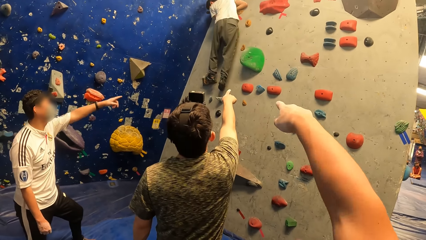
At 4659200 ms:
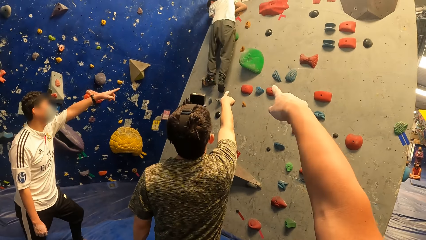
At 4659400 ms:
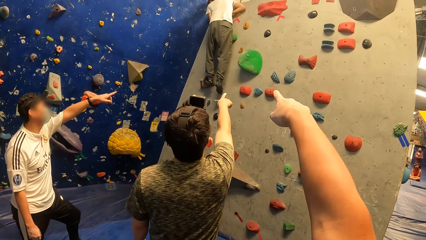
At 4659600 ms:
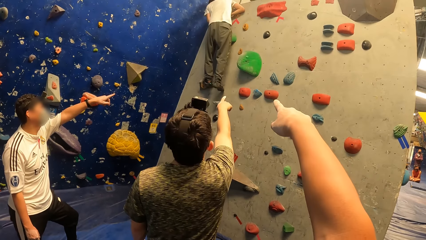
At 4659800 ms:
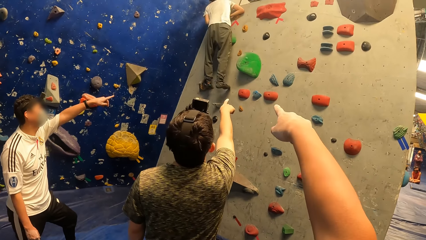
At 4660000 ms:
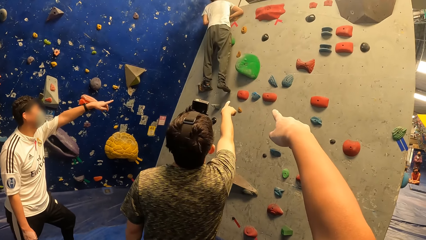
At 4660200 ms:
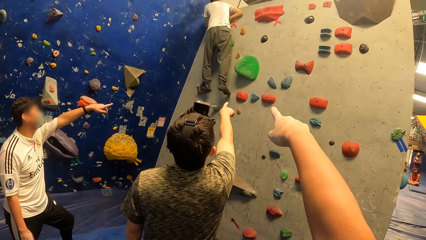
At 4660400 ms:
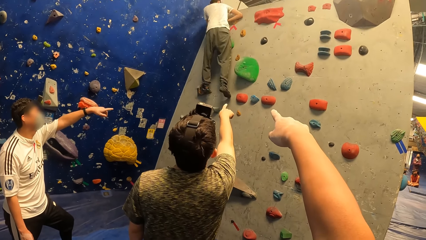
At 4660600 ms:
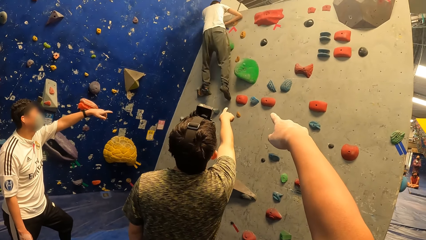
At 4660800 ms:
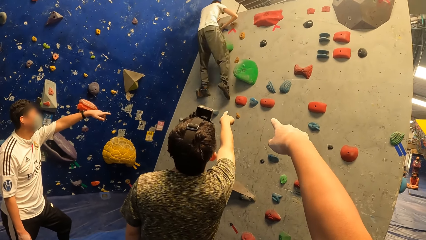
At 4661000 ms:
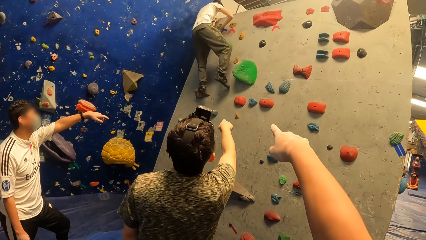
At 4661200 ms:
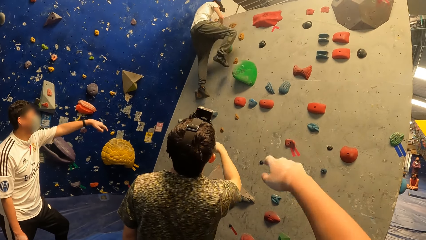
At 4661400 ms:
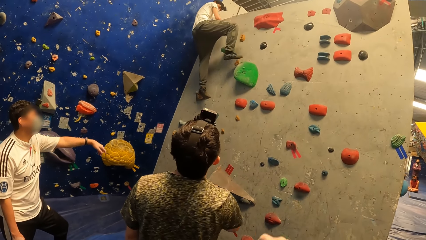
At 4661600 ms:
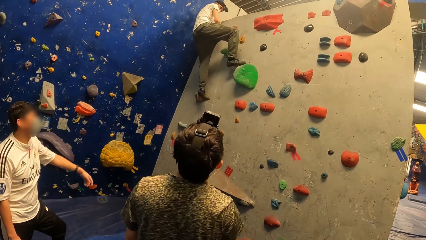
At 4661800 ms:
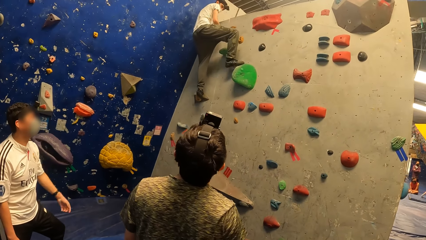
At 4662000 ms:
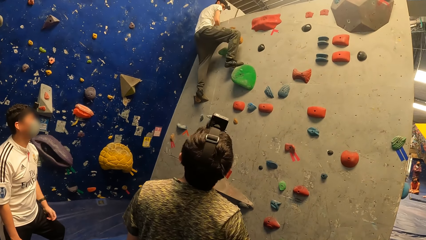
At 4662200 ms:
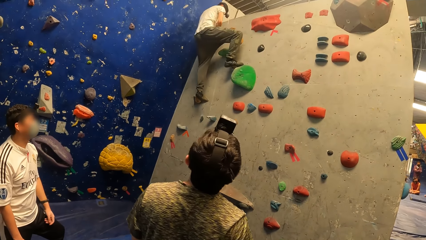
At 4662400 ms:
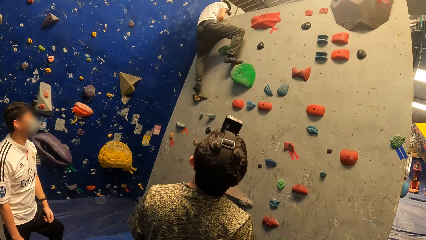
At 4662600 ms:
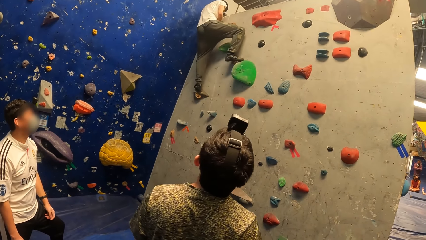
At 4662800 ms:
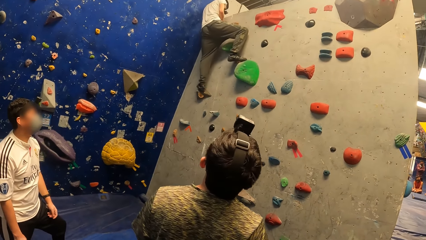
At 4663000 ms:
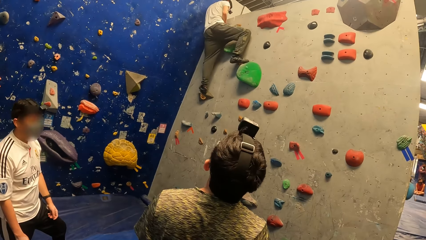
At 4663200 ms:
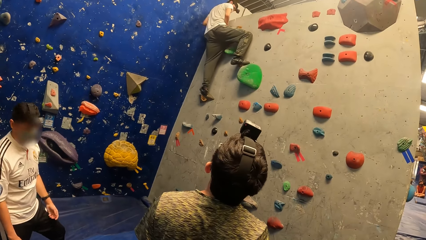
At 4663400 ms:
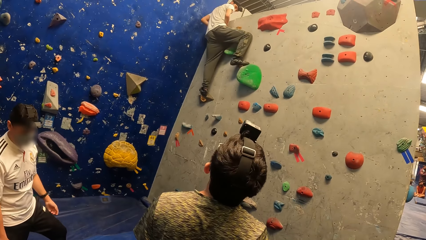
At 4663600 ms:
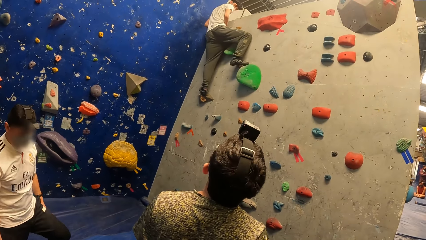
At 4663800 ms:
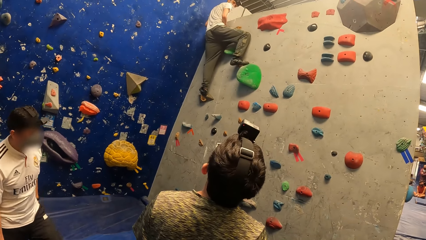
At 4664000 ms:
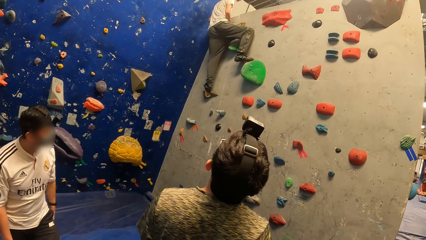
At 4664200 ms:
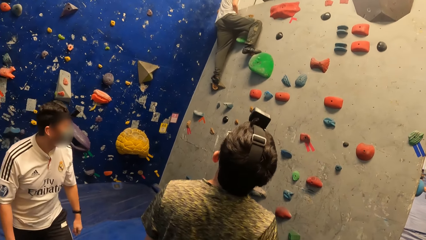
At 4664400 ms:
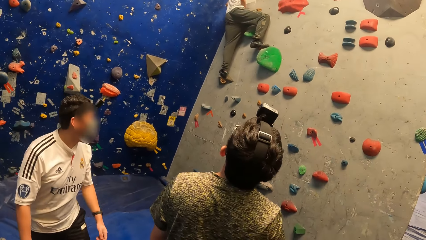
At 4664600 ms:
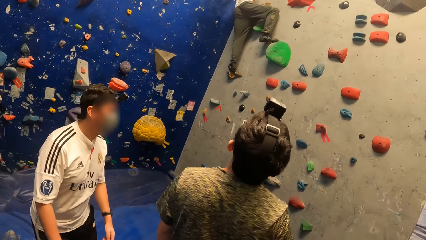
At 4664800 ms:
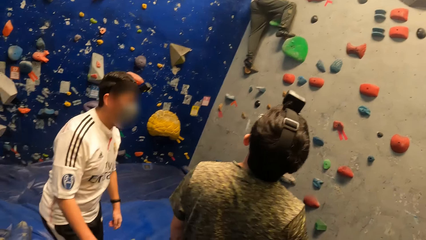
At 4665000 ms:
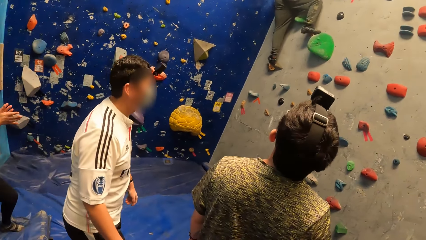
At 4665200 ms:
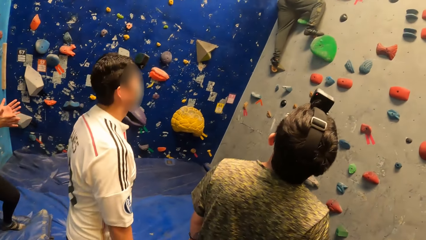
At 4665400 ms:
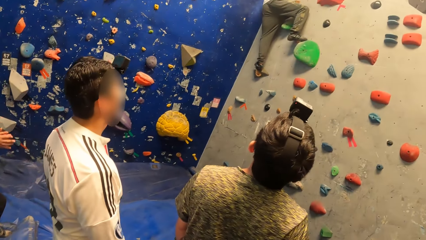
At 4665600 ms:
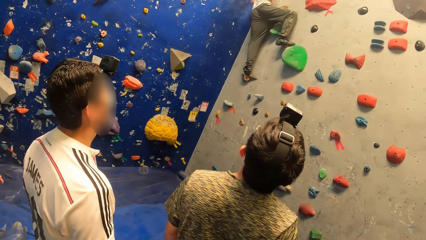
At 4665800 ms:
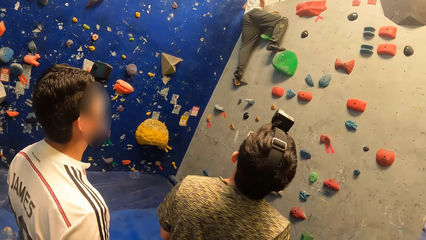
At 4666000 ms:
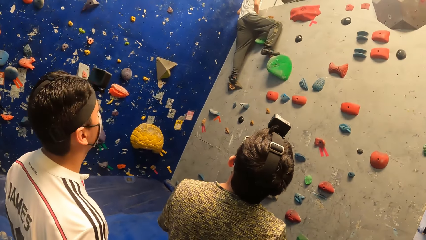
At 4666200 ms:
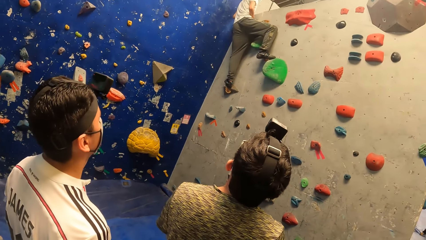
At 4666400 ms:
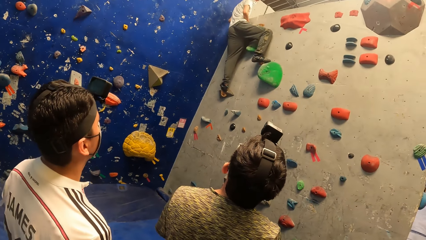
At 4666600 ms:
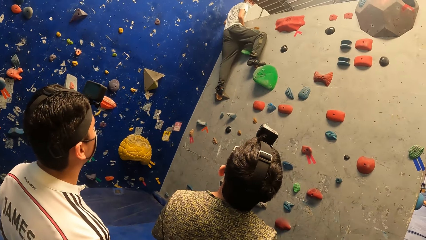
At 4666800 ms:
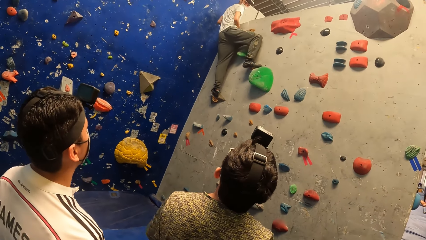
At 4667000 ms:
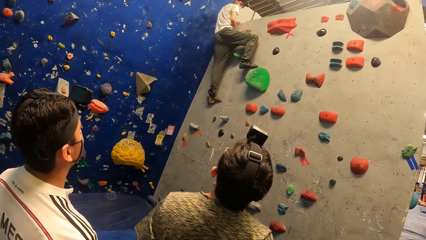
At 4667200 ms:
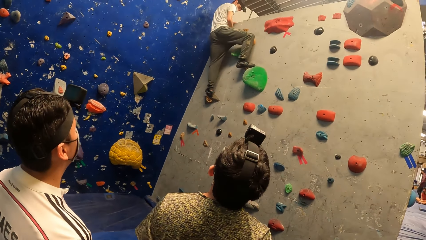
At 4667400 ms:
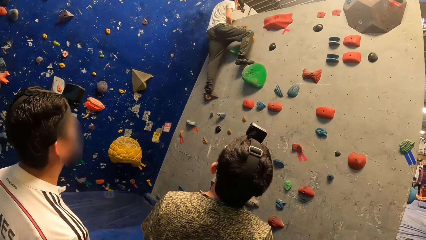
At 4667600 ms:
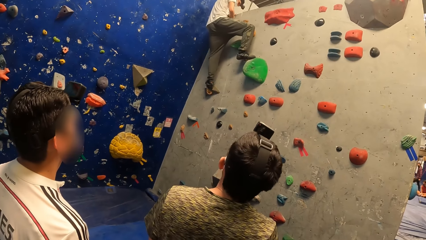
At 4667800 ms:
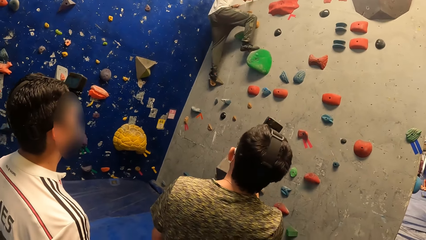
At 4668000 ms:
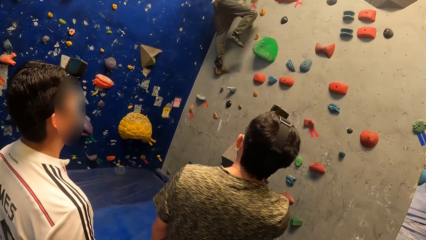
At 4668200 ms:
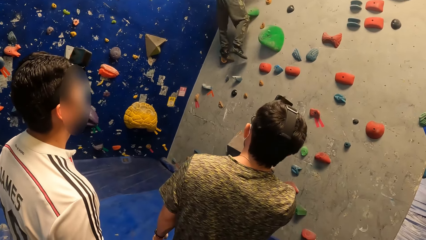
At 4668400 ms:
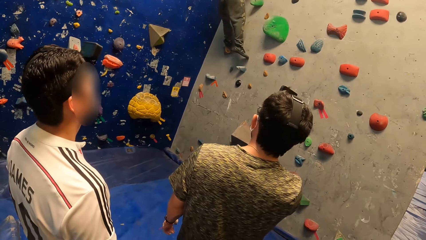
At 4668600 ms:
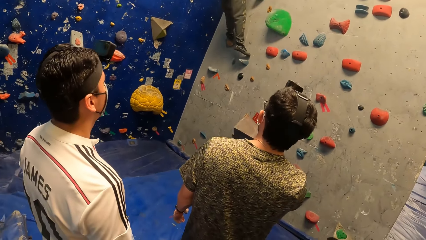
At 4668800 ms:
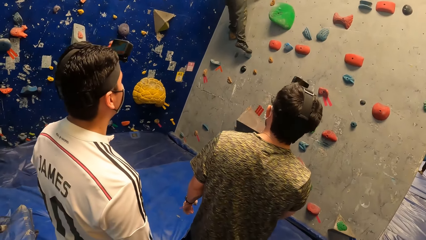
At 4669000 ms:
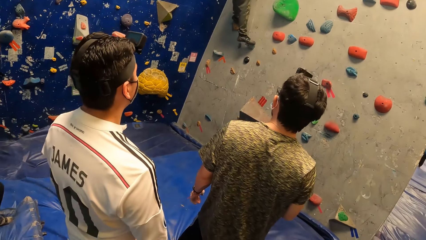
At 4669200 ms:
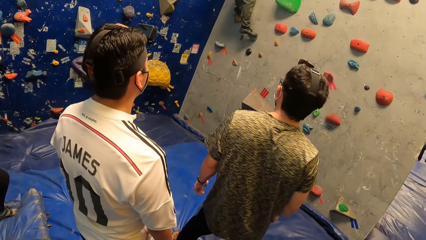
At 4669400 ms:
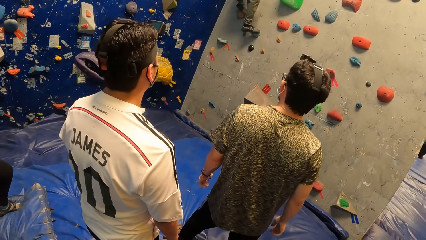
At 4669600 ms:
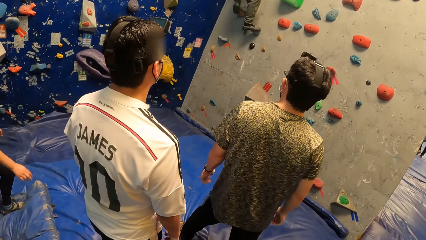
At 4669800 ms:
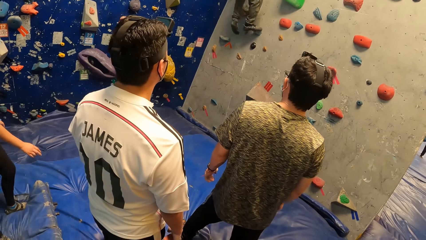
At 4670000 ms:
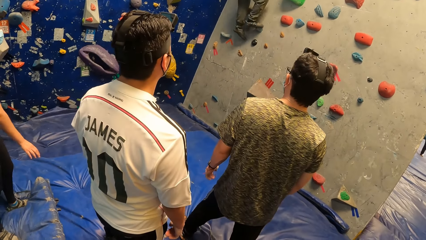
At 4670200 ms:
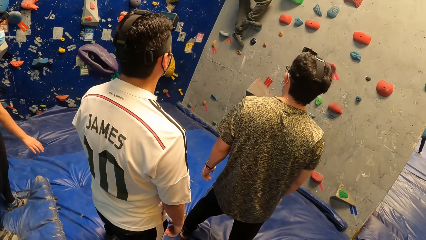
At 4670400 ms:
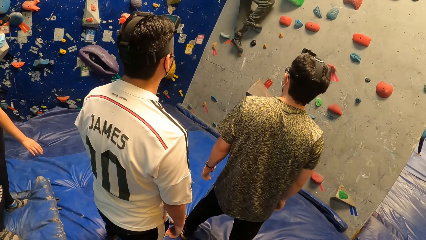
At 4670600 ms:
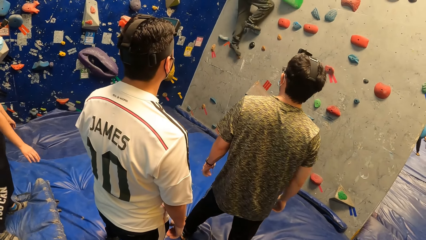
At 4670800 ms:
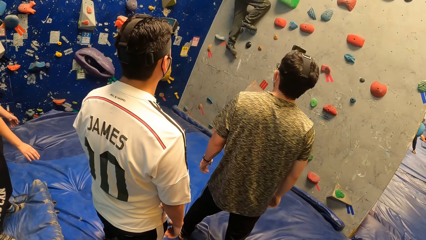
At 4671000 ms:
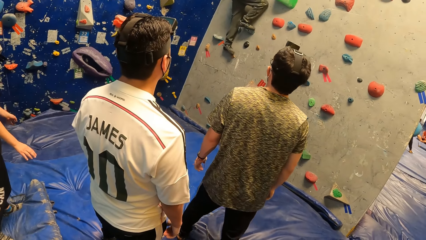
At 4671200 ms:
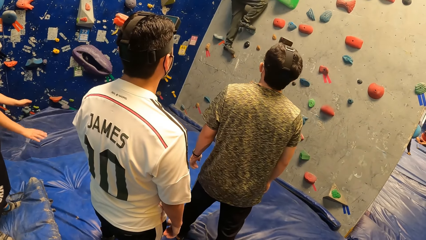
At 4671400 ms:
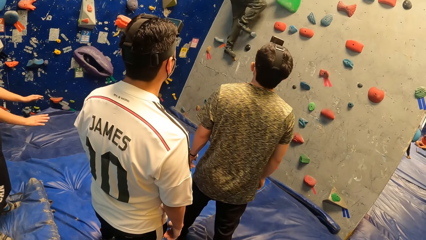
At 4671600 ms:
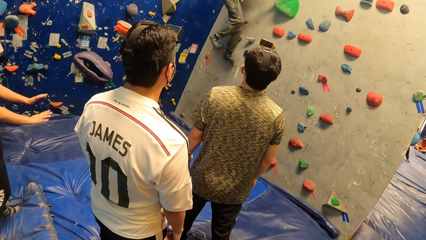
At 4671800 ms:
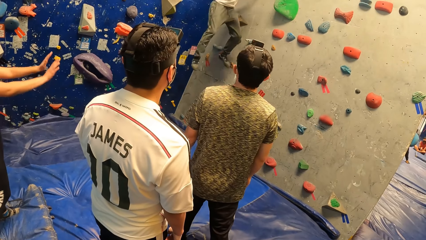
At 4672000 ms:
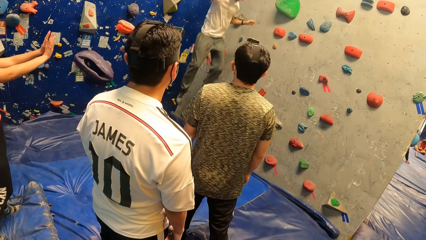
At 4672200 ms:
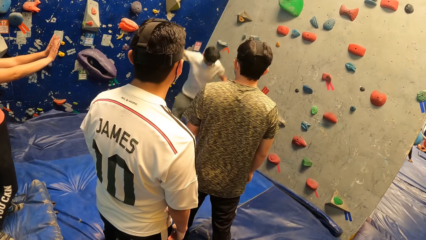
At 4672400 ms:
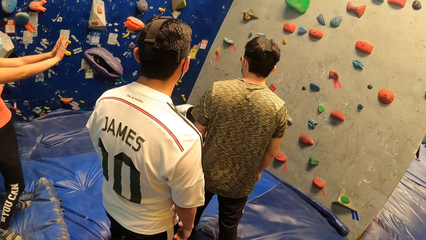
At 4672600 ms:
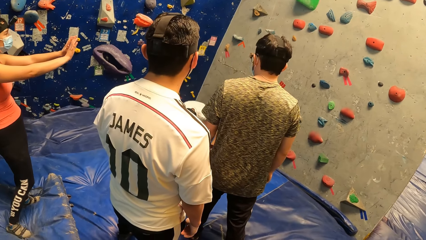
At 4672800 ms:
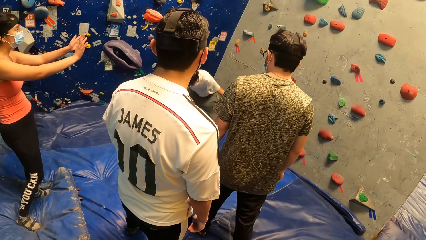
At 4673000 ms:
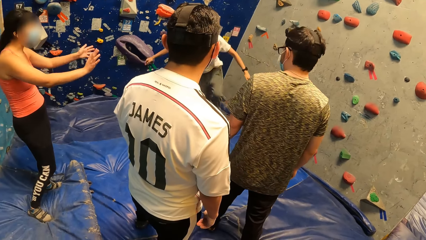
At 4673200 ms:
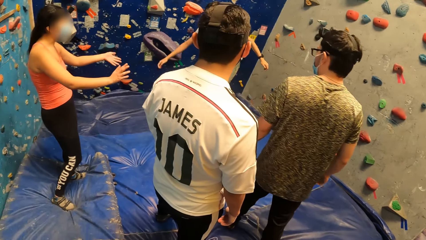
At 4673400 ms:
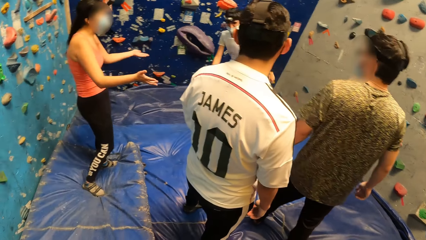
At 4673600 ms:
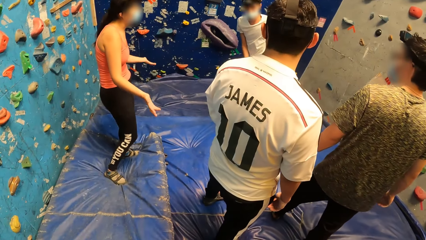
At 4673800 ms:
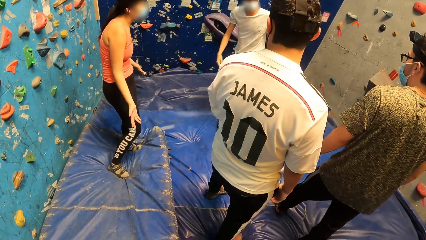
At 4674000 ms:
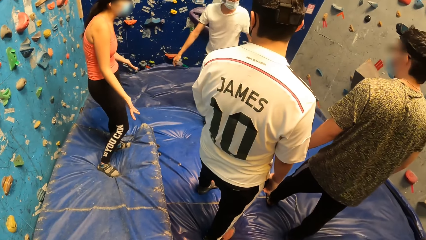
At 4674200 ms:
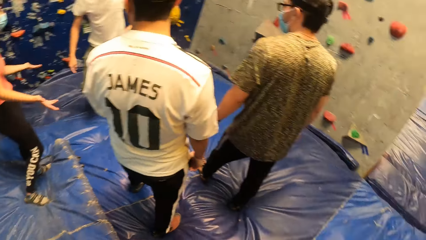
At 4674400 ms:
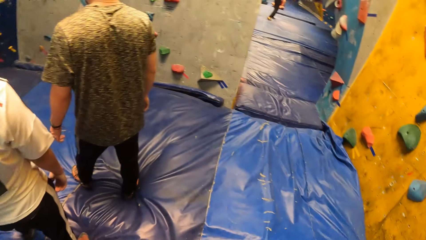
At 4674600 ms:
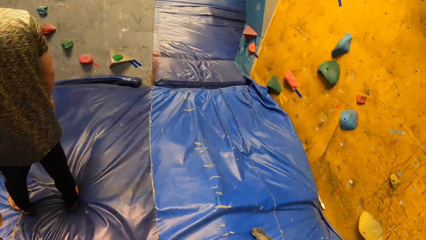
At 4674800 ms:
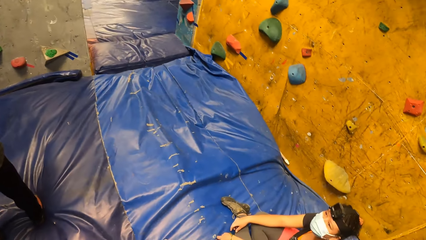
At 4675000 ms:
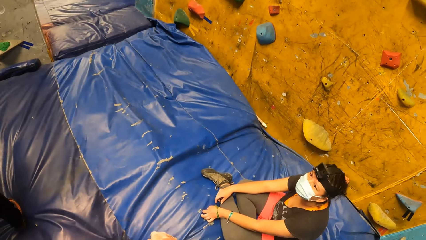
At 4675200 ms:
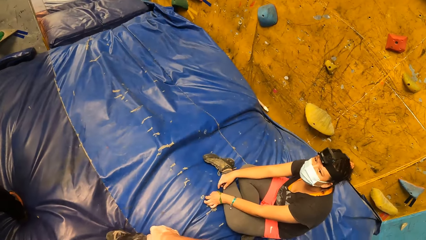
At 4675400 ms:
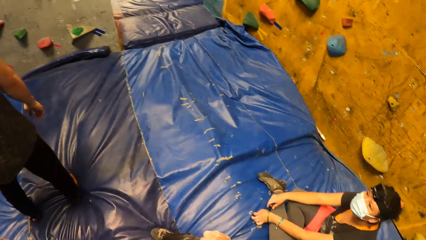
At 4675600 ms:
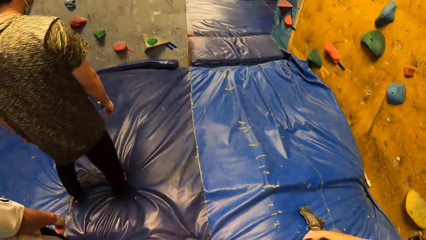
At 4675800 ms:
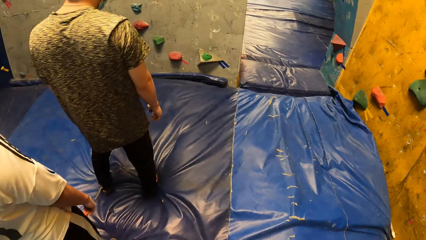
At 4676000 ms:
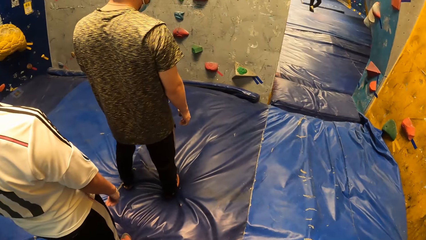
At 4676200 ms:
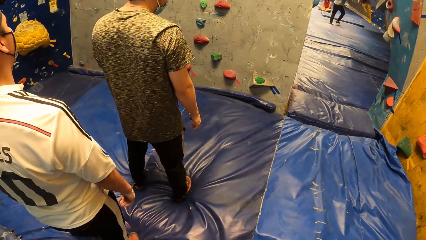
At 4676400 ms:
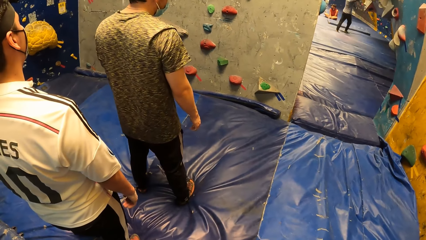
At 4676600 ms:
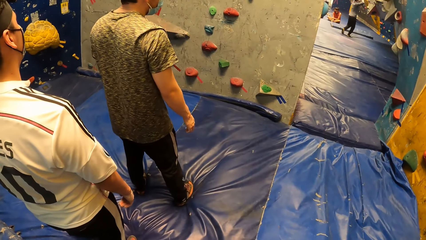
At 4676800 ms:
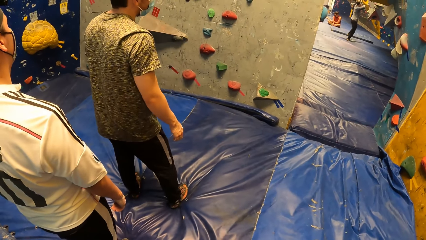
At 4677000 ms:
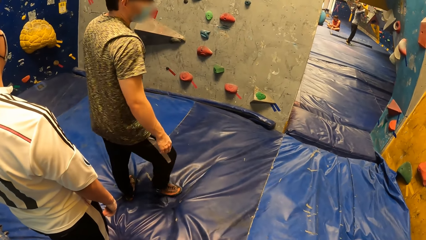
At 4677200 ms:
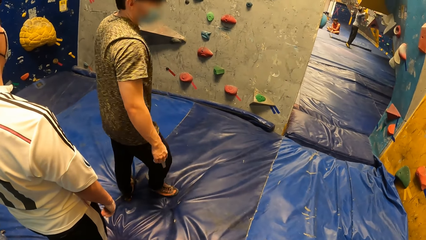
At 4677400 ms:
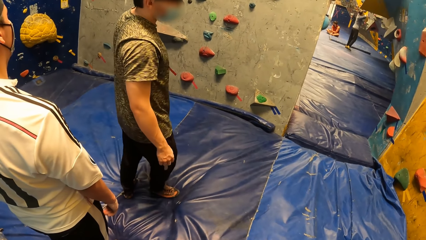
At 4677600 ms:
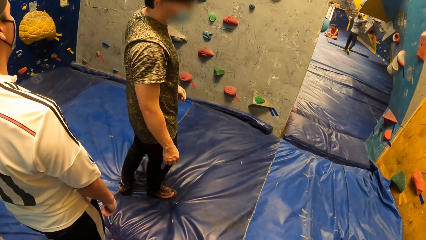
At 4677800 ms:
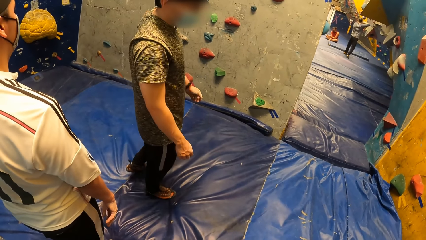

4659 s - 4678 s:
A man points to the climbing wall with his right hand. Another man points to the climbing wall with his left hand. The camera wearer points to the climbing wall with his right hand. He looks around. A third man jumps down from the climbing wall. A woman sits on the ground.
